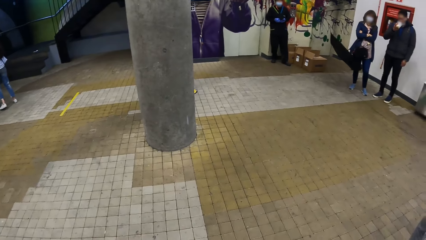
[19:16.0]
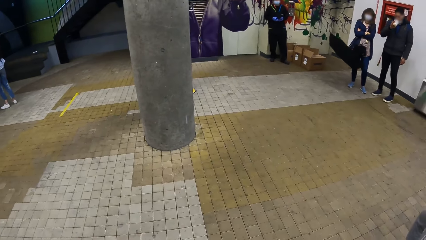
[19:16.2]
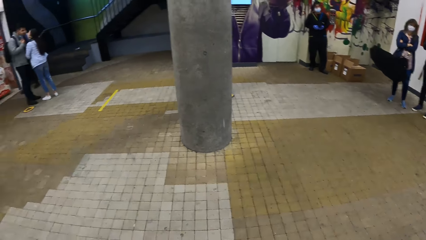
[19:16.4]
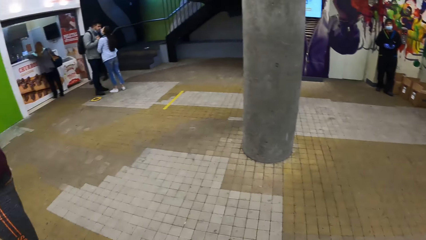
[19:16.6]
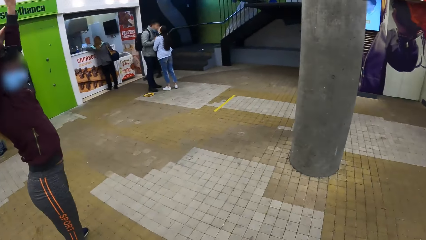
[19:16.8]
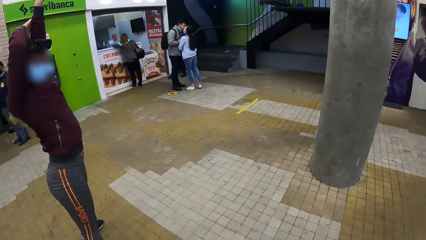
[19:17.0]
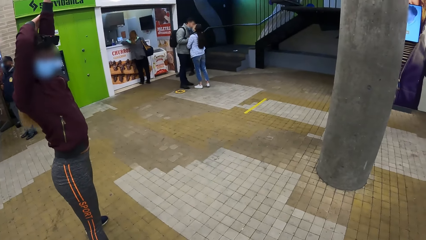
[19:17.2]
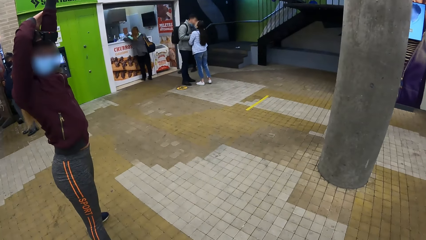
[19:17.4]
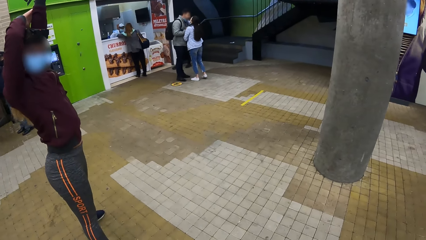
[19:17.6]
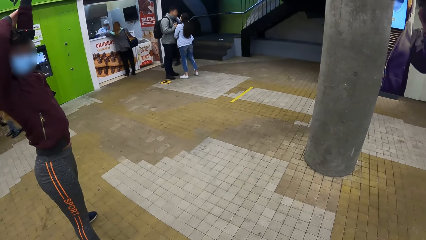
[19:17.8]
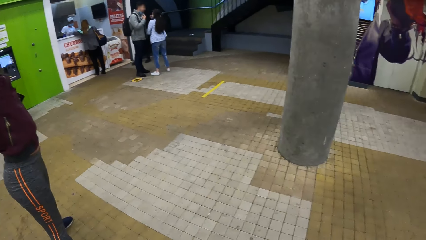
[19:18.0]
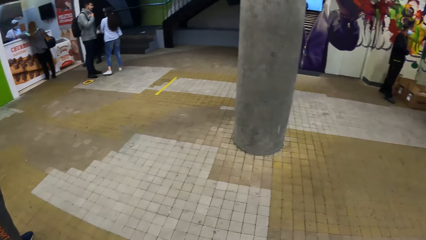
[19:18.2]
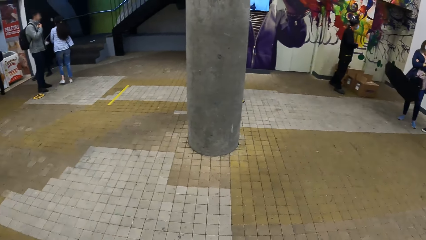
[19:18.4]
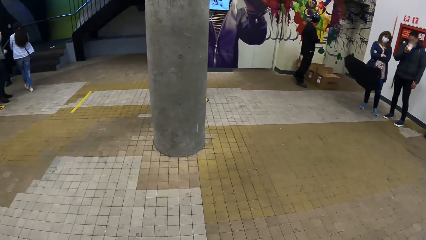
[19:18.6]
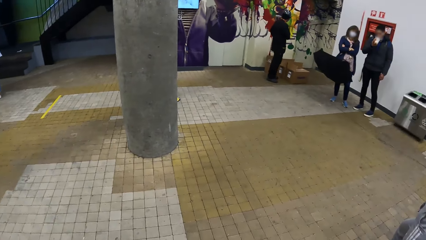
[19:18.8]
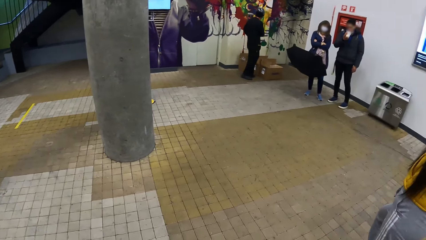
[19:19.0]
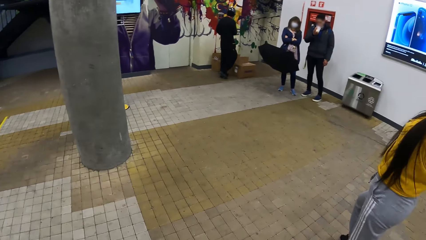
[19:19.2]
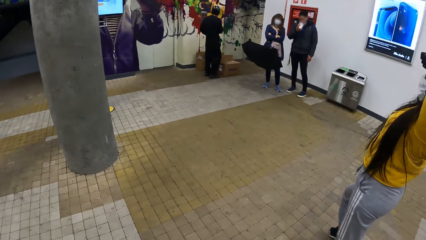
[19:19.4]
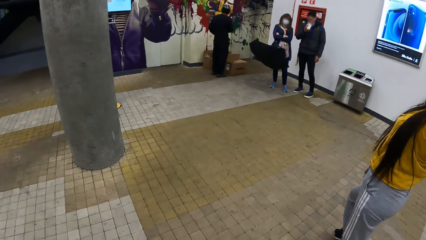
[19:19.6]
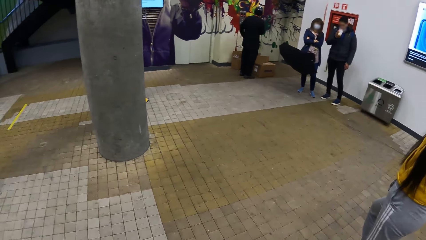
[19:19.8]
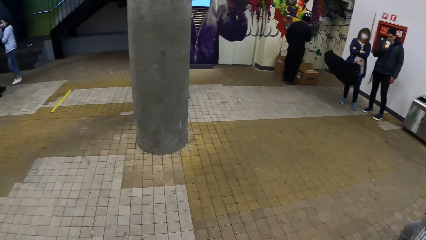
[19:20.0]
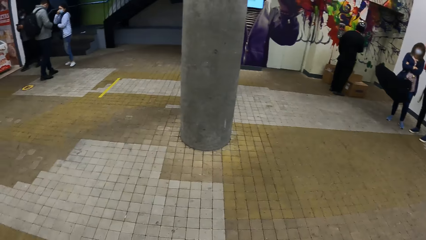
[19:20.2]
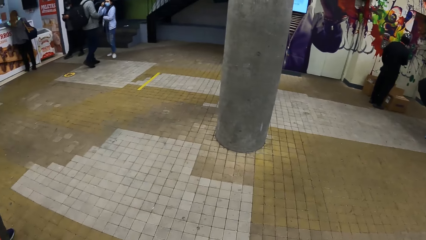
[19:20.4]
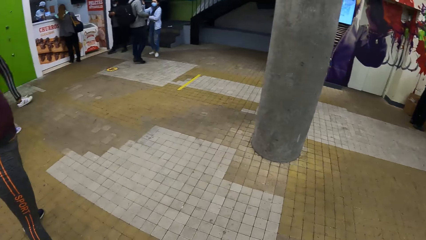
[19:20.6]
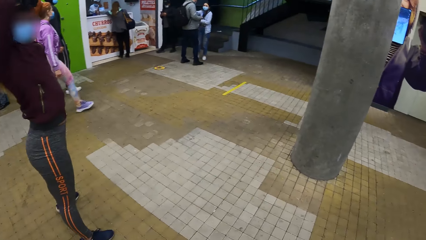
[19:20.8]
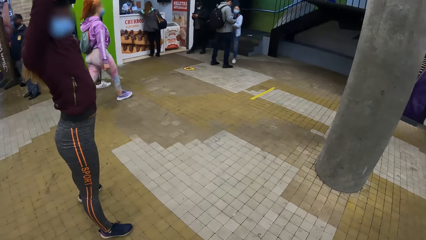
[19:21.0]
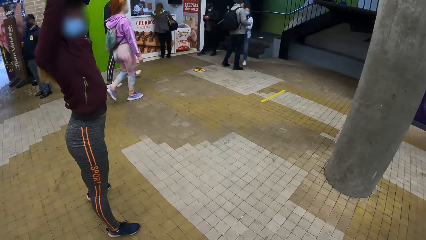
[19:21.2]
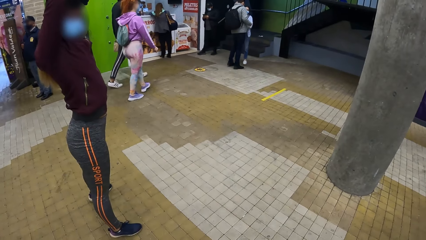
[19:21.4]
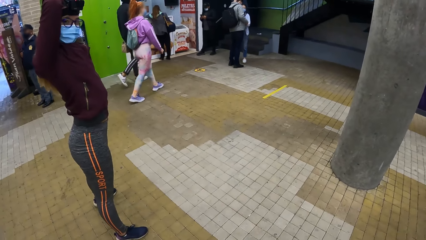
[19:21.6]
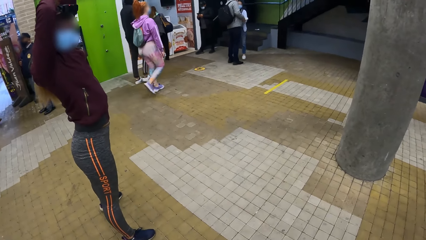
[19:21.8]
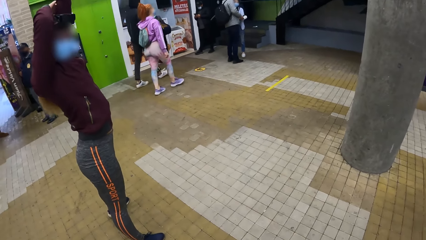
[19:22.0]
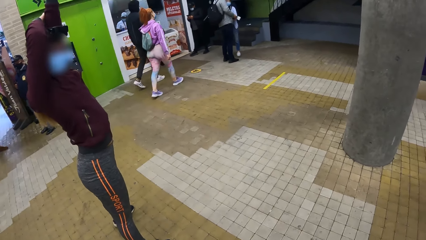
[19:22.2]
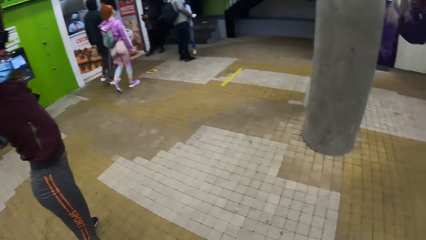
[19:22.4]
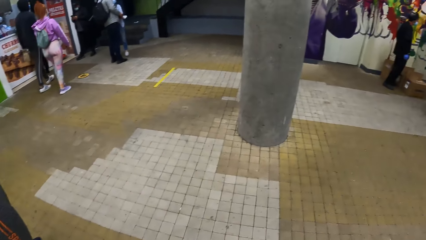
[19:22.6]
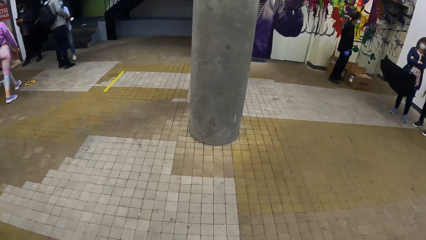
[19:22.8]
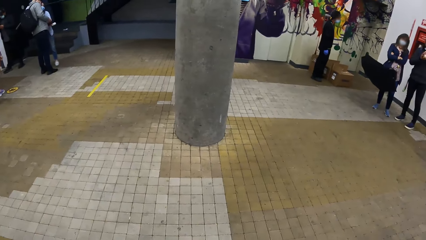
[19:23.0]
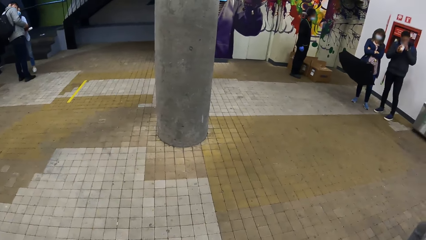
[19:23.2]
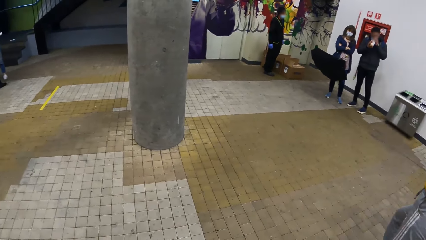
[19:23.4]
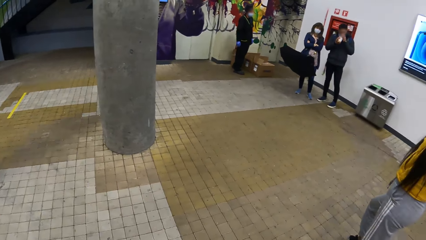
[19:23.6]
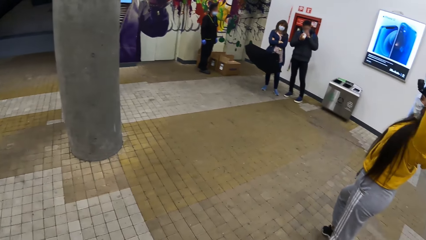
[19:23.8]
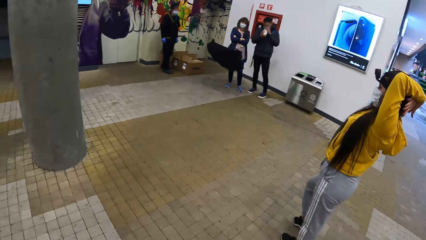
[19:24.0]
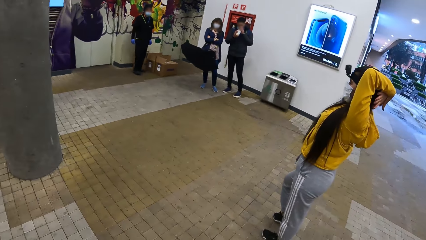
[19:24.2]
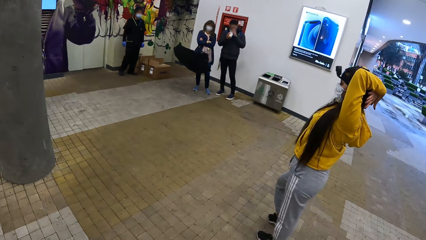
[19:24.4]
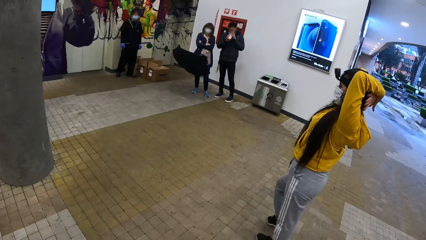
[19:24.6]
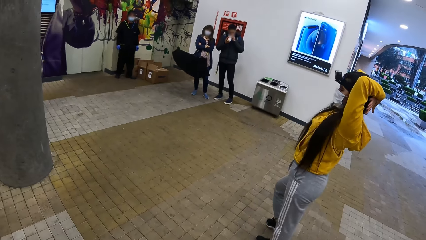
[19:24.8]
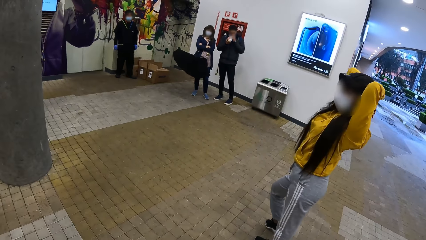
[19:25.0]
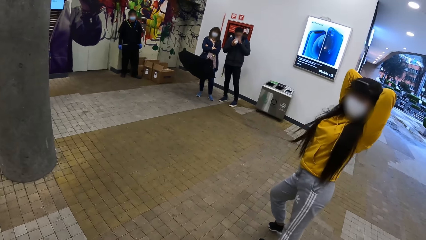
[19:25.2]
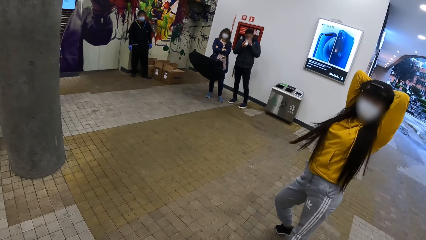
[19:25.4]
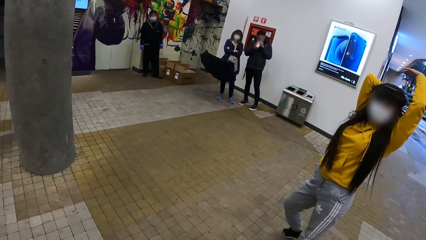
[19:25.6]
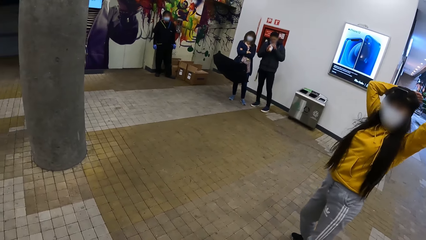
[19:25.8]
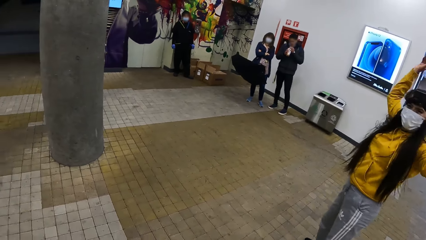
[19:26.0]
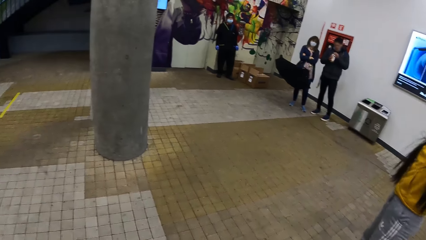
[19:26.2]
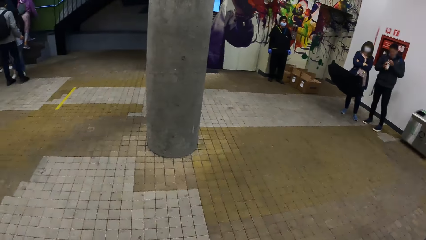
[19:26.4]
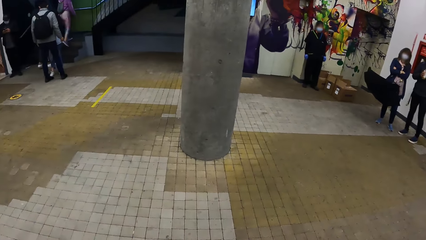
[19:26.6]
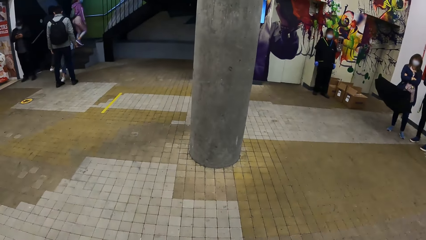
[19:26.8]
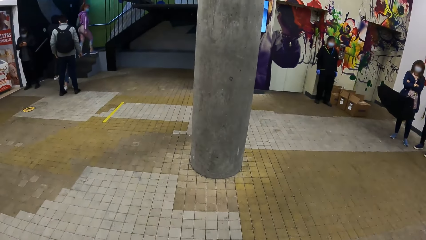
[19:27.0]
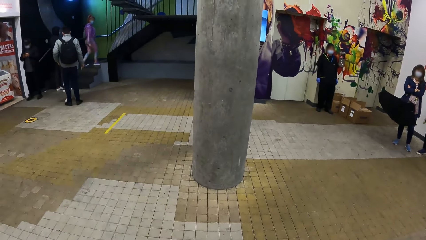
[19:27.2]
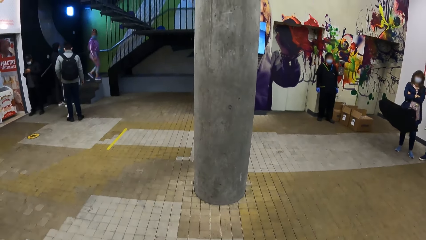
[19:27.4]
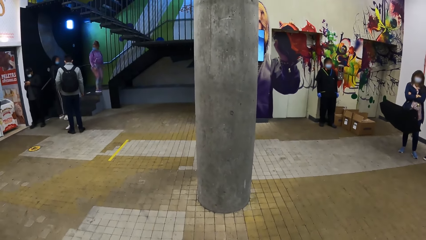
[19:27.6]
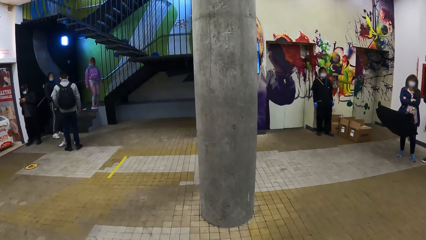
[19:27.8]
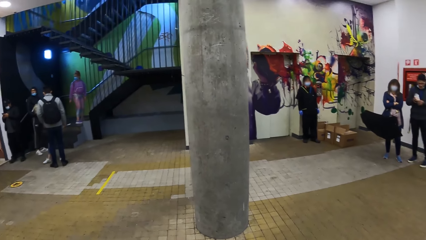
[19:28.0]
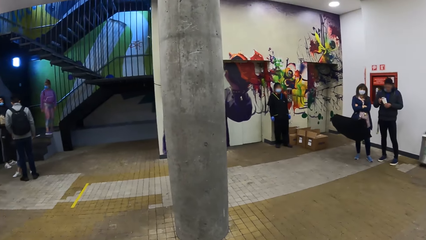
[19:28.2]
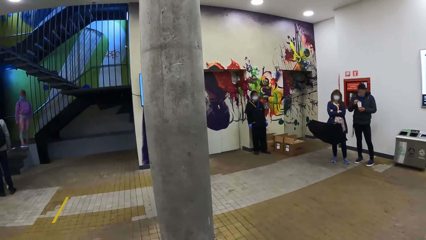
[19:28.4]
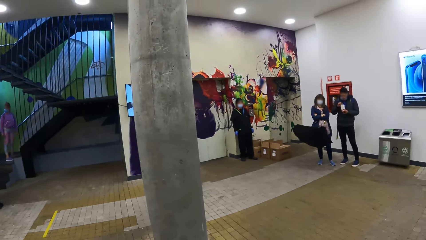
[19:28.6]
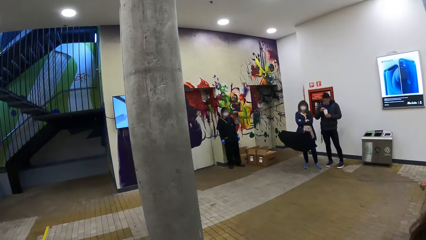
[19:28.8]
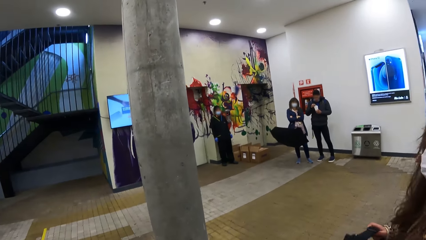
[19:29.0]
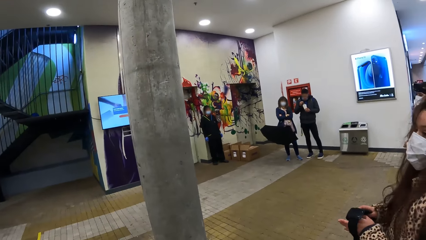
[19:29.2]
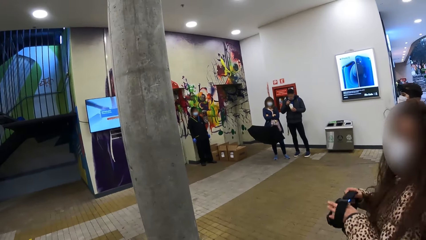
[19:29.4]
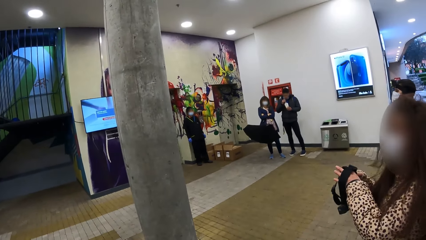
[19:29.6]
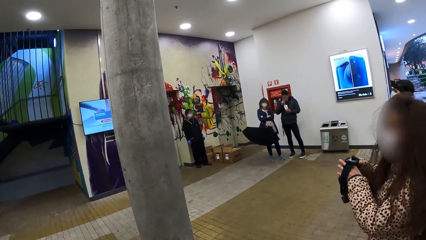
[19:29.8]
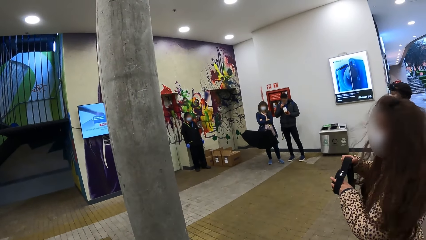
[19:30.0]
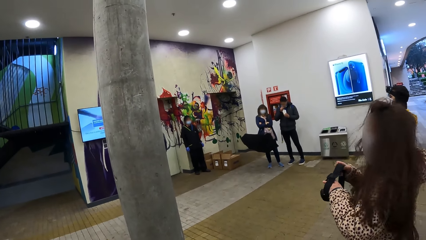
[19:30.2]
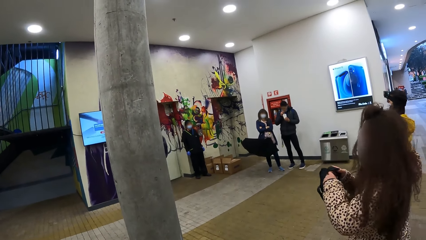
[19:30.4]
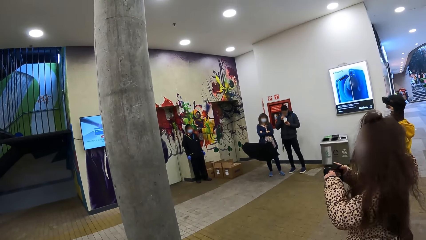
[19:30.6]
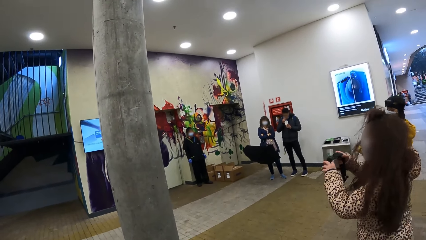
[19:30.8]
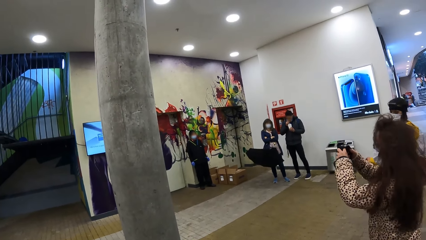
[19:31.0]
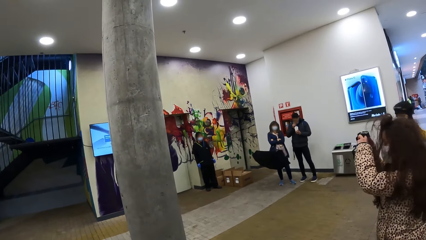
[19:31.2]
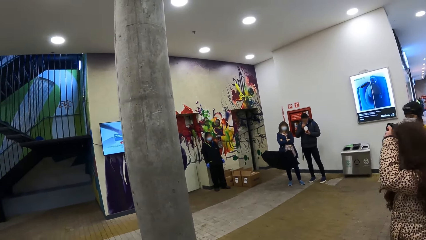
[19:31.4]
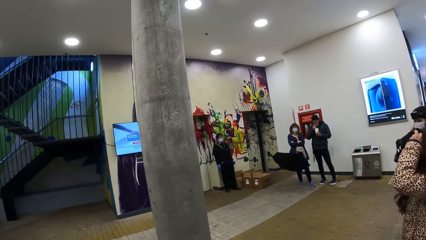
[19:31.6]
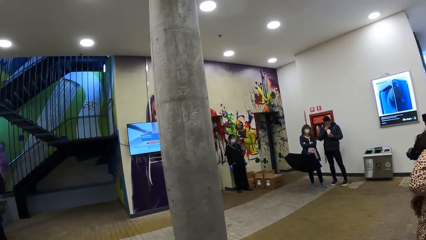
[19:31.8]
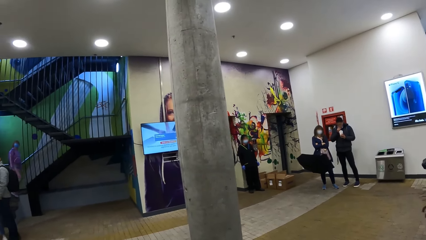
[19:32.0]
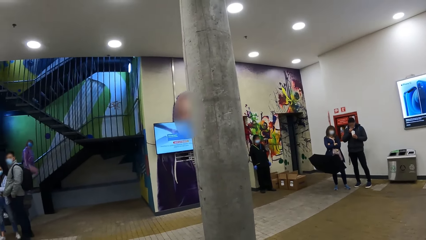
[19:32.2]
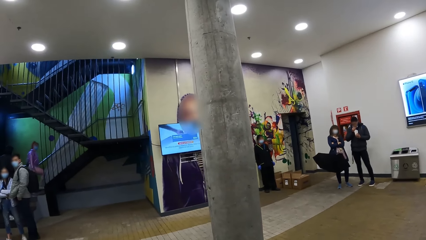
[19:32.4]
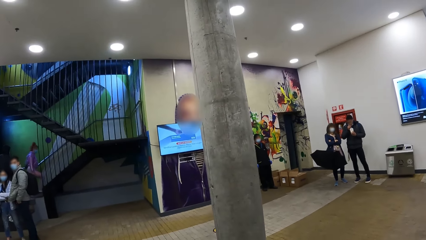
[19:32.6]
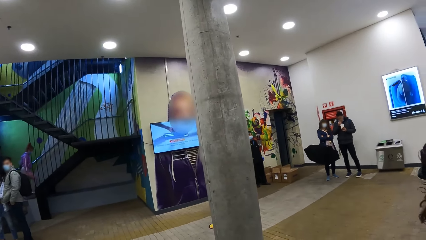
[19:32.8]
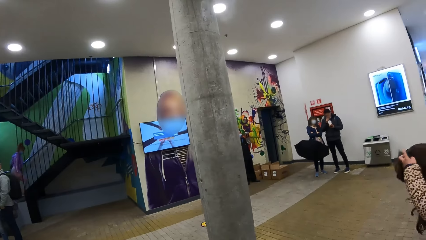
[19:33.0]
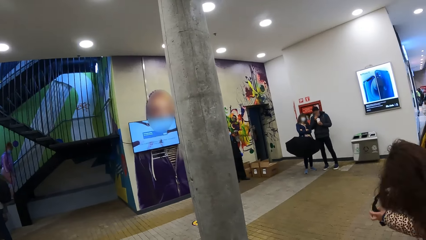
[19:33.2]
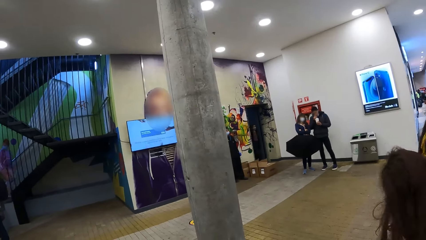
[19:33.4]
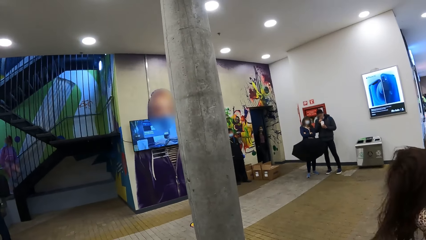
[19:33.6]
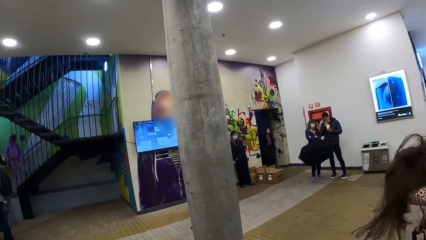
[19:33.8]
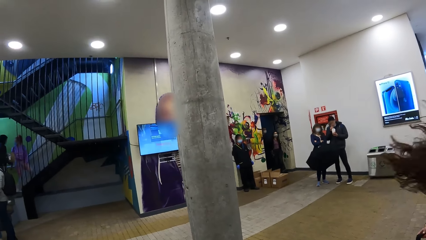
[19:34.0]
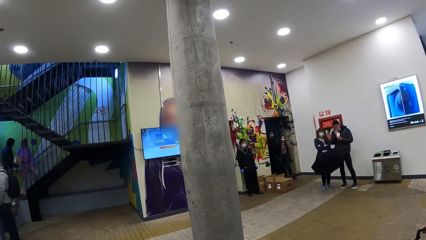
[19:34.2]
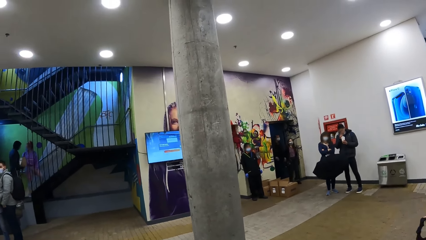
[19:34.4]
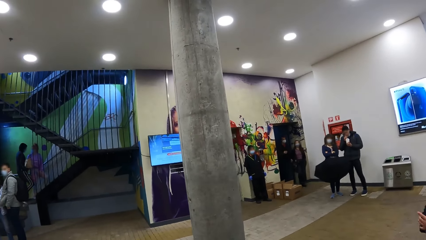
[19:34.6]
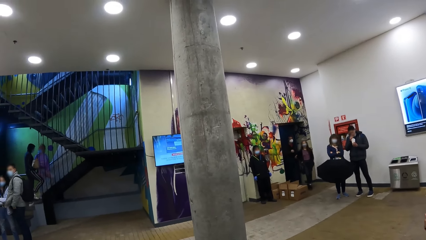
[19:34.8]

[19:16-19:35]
The woman places her right hand on her left elbow upwards. The camera wearer stands in the building. Another woman places her two hands behind her head. The second woman turns towards a third woman. The second woman removes her hands from her head. A fourth woman dances with a camera in her hands. The fourth woman wears the camera in her hands on her head.
